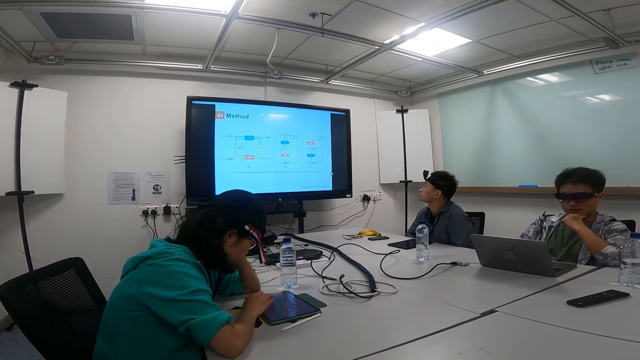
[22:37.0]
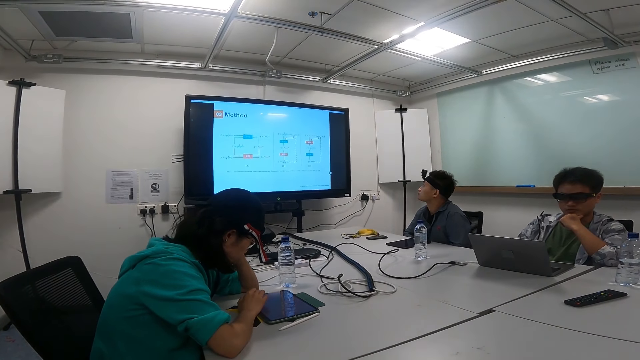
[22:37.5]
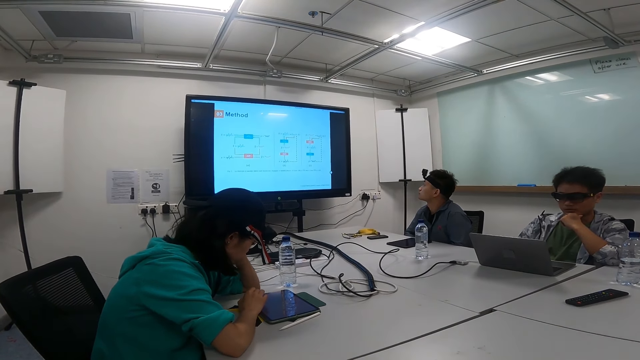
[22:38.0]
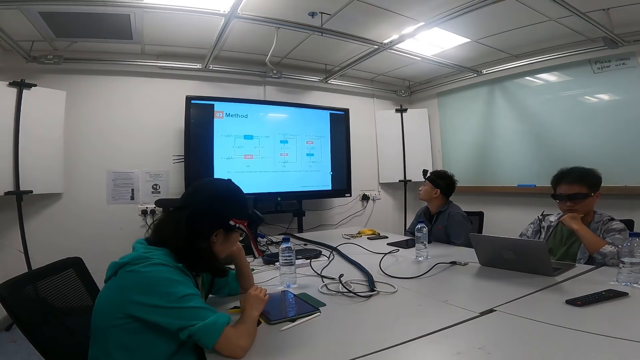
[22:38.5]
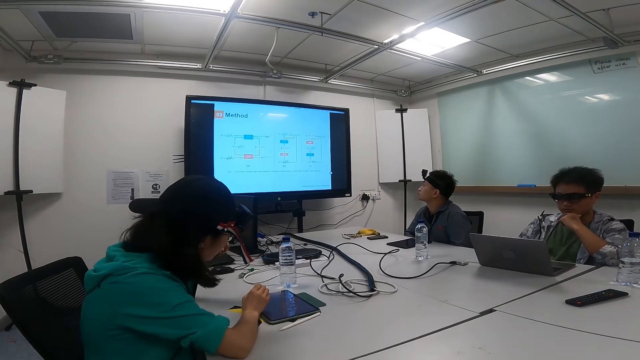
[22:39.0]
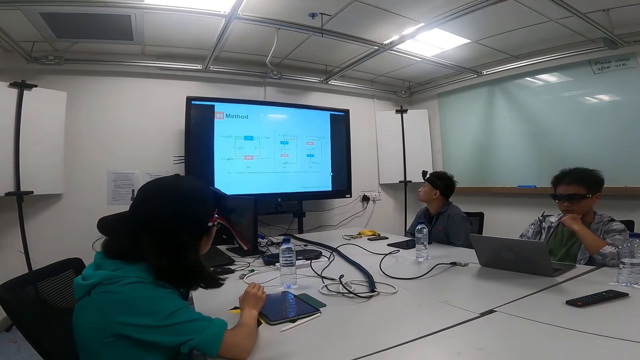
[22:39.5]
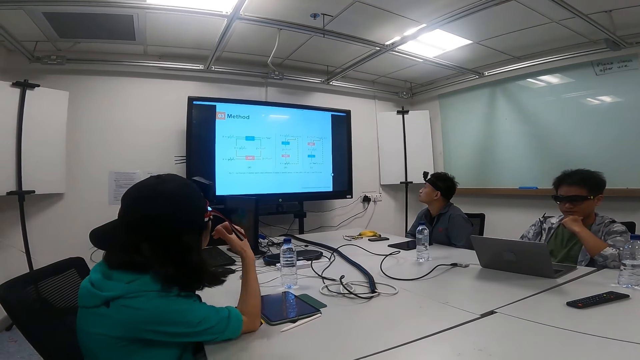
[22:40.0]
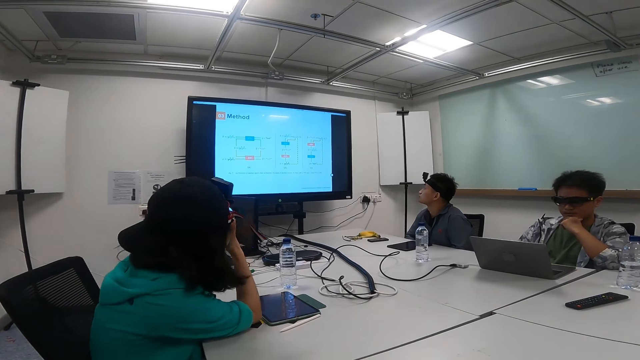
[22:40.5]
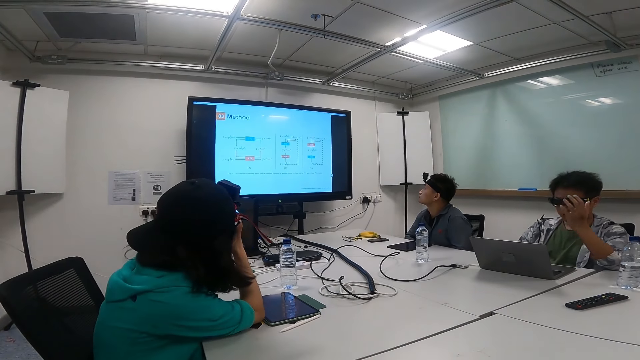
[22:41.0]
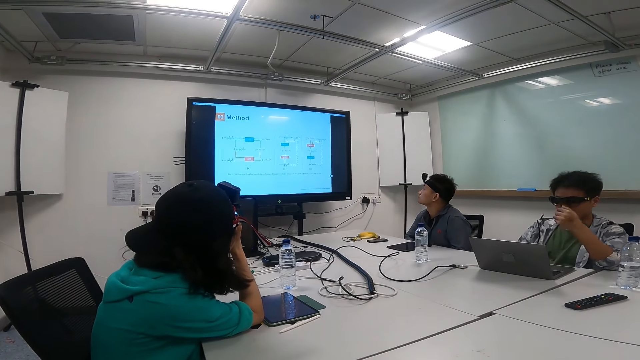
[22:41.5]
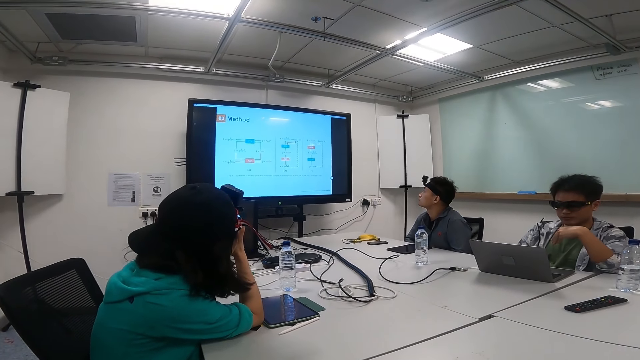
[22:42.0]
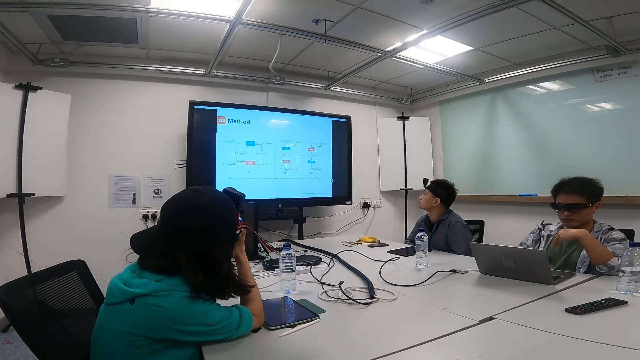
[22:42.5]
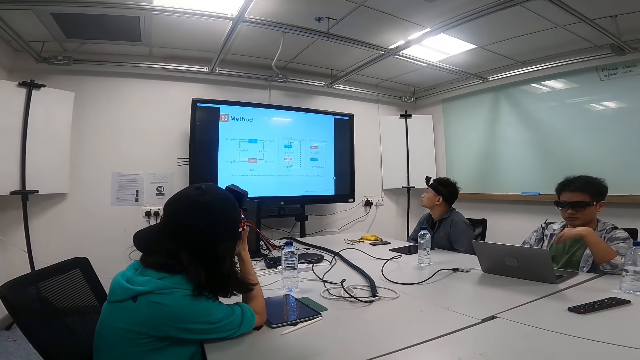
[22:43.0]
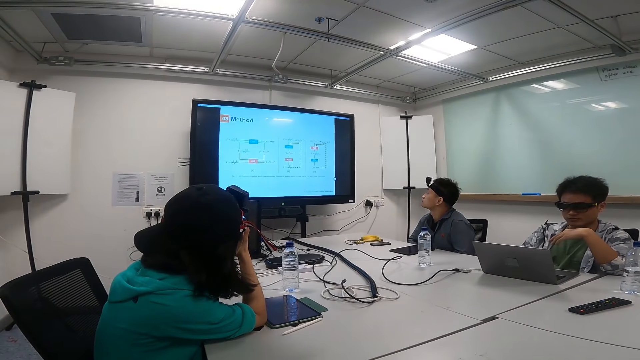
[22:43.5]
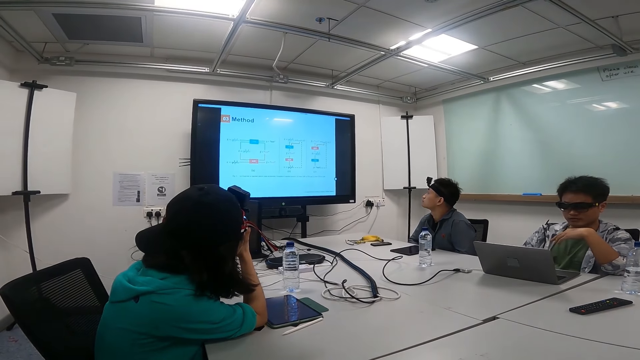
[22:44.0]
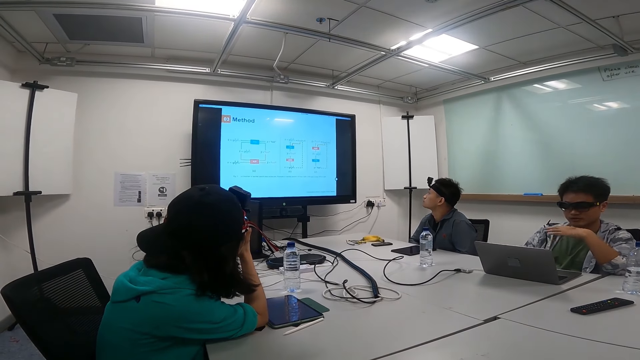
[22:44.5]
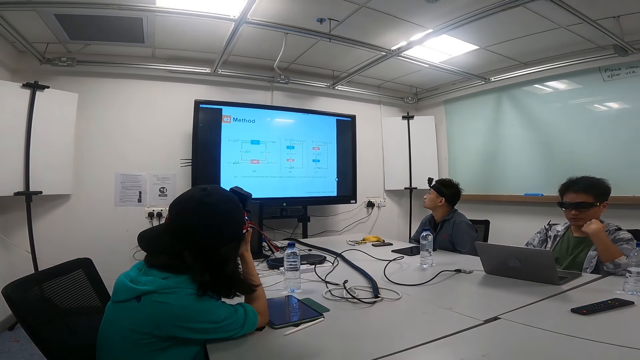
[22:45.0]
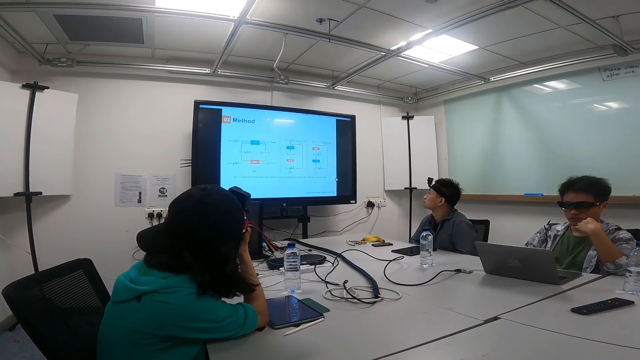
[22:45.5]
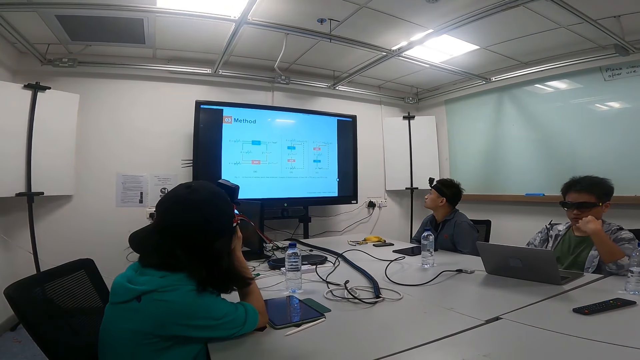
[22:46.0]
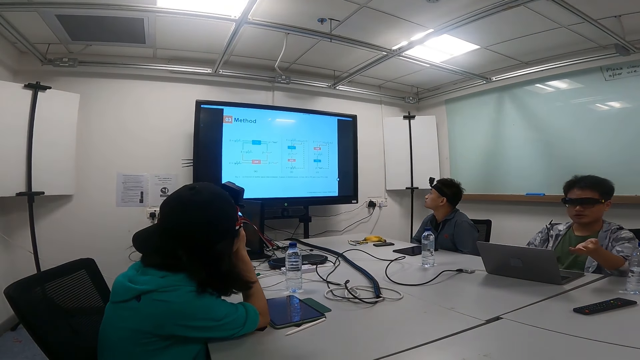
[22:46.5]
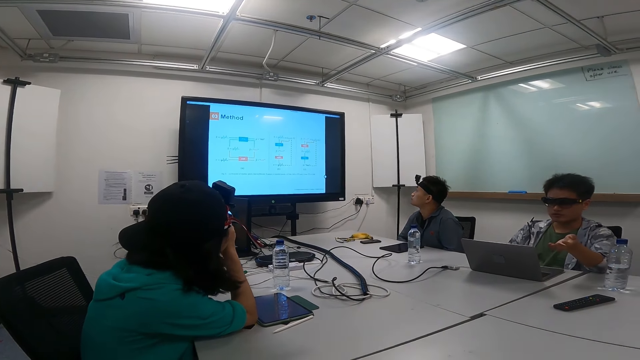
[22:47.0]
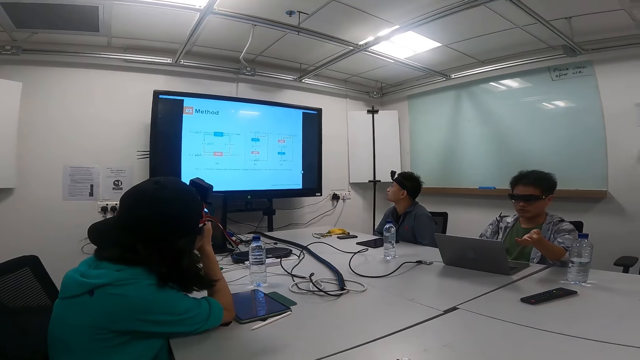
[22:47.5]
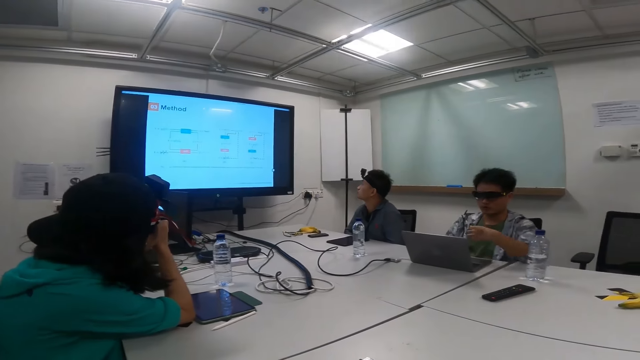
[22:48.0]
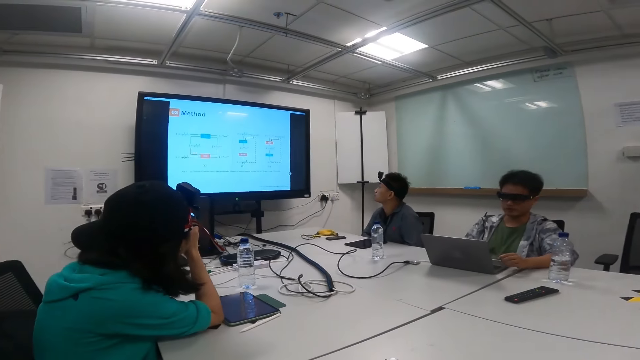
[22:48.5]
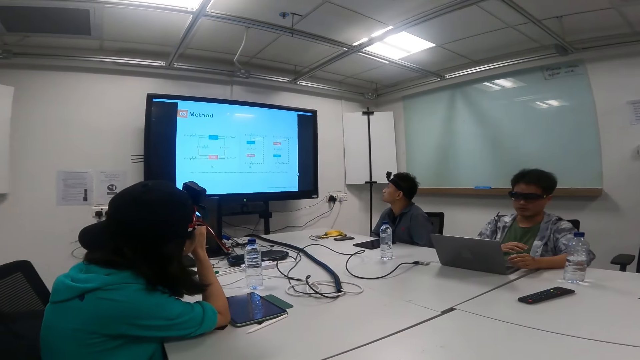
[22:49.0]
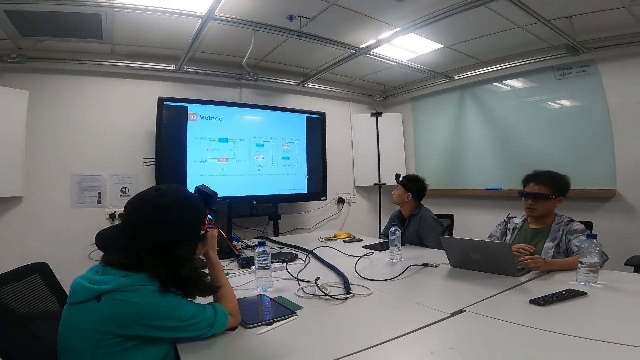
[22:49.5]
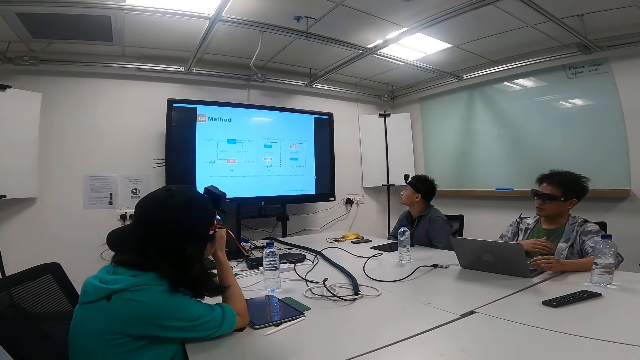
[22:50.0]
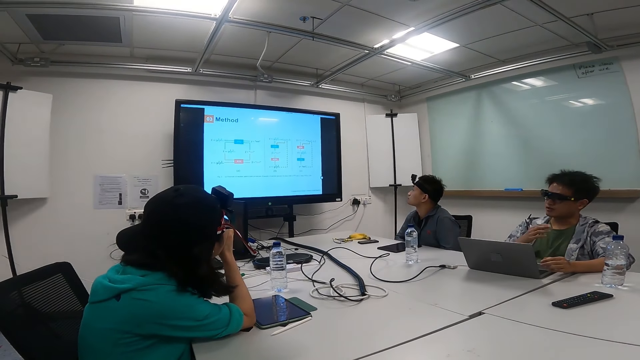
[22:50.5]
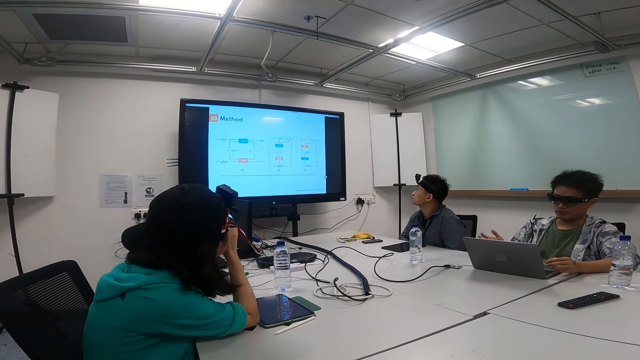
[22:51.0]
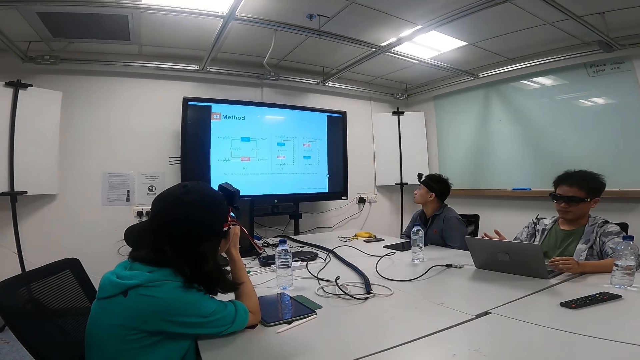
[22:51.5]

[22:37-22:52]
A woman looks at the television screen. A man gestures with hands. A person shows hand gestures.

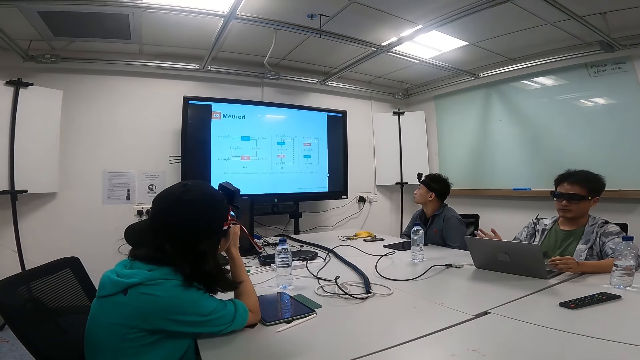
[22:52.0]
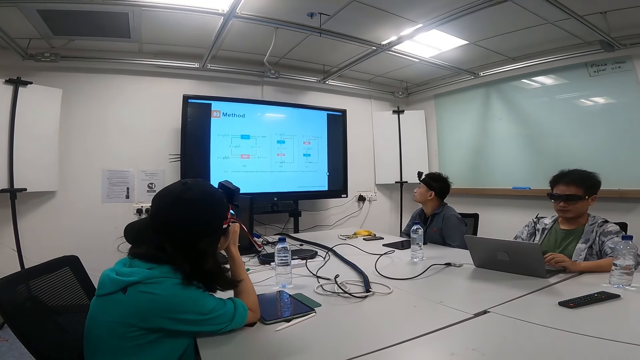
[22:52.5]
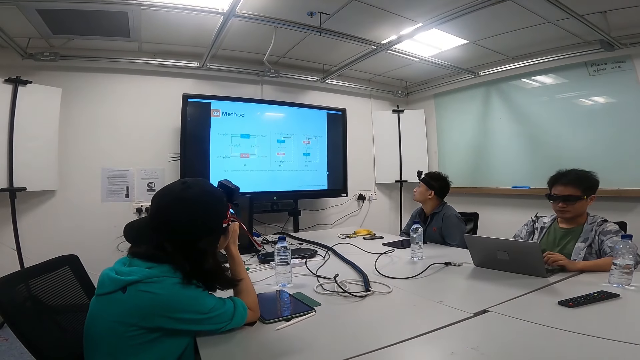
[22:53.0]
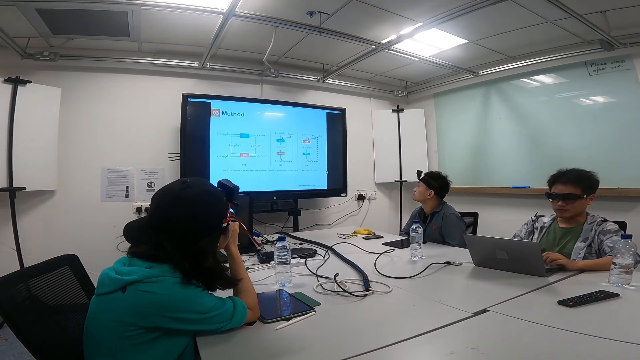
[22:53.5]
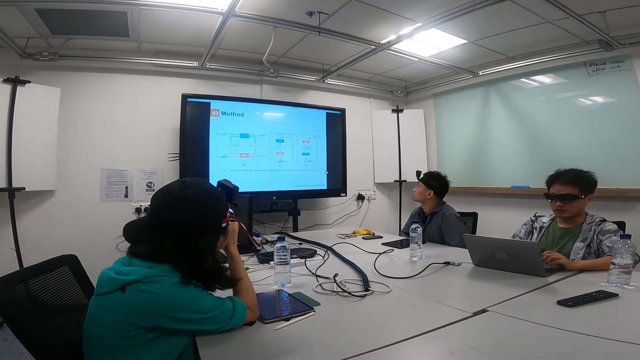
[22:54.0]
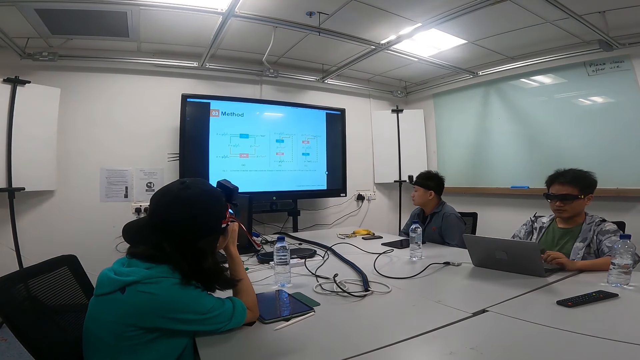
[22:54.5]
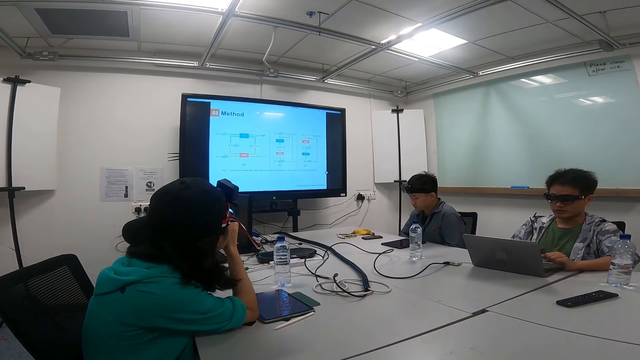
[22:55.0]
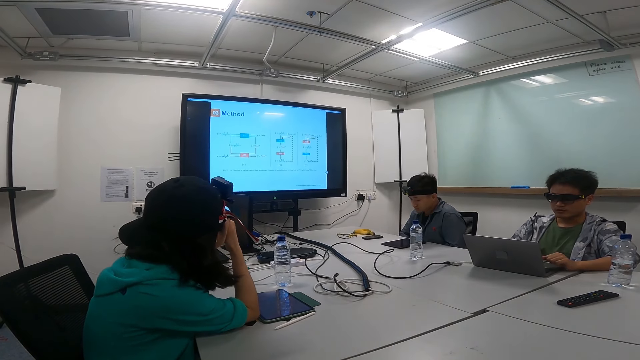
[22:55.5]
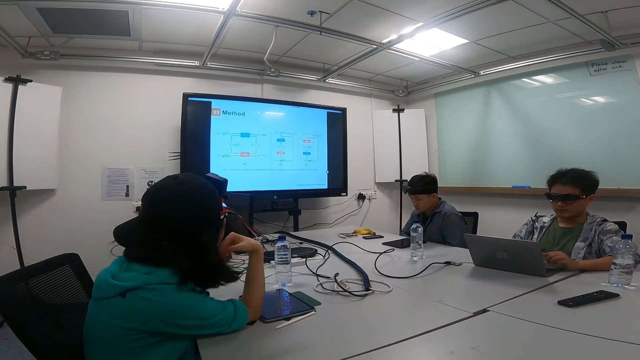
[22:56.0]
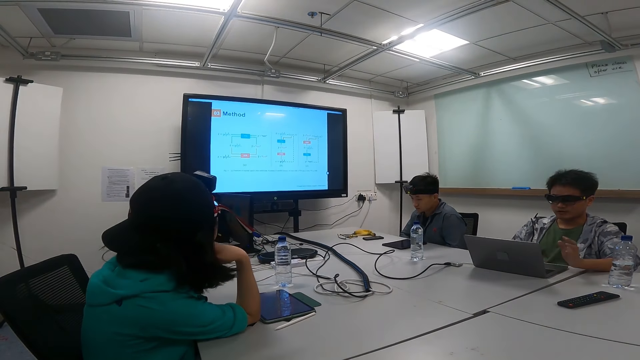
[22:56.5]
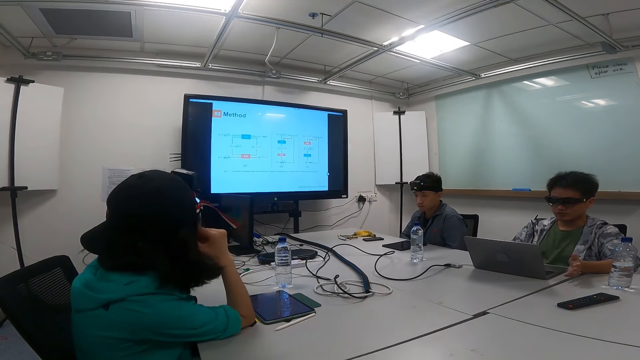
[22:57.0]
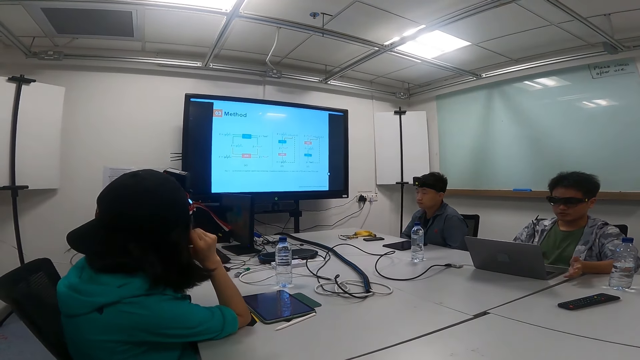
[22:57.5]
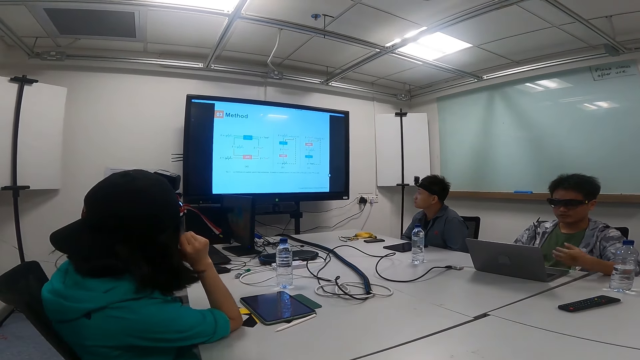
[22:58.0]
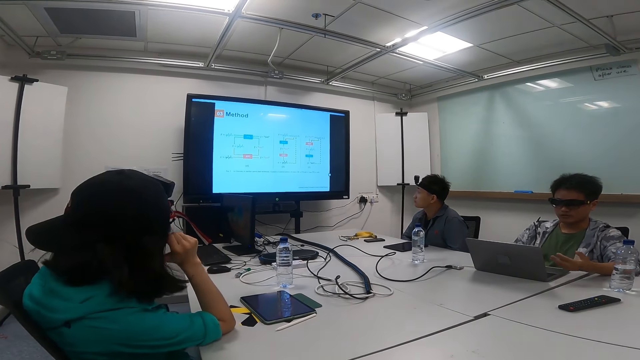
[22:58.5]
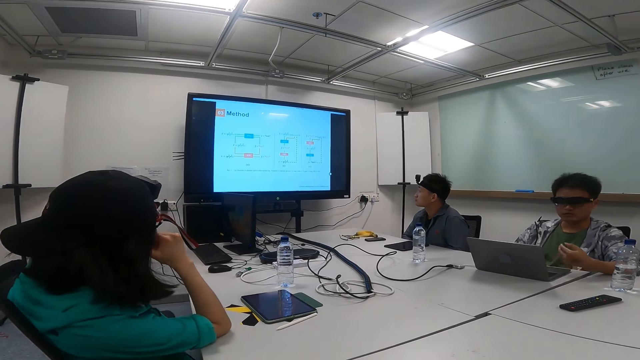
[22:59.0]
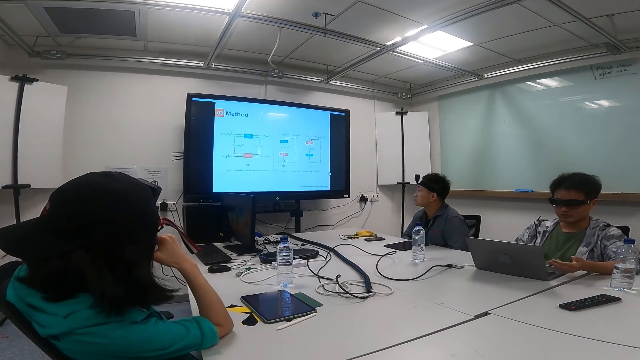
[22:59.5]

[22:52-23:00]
A person leans backwards.
